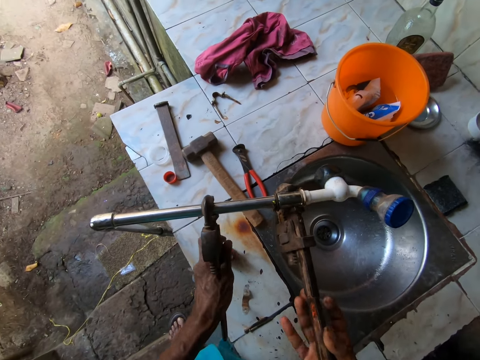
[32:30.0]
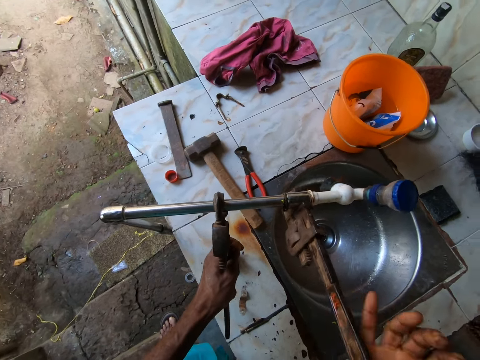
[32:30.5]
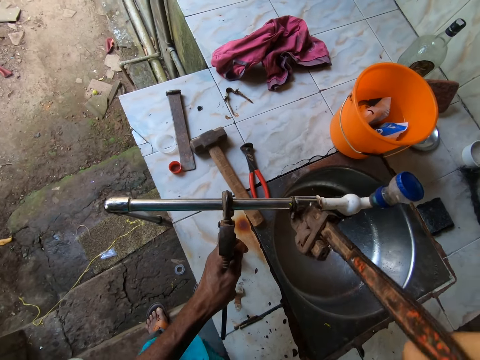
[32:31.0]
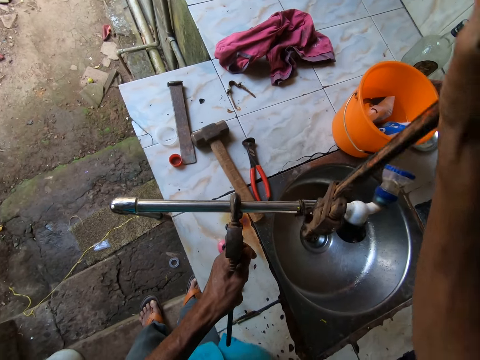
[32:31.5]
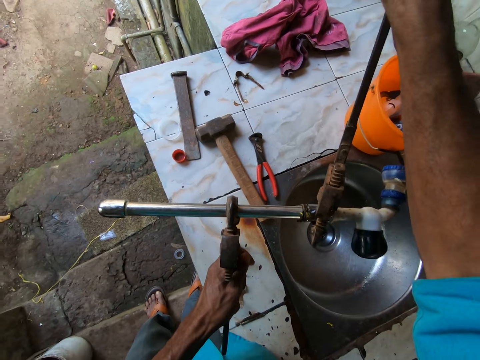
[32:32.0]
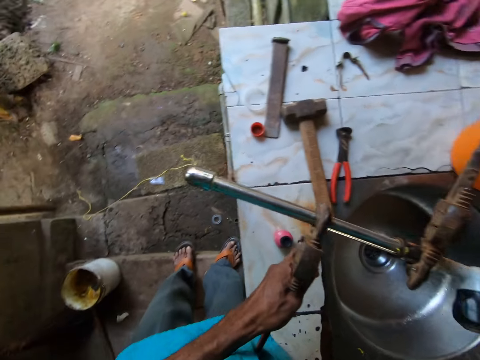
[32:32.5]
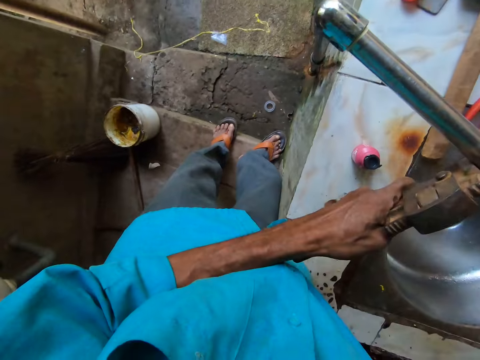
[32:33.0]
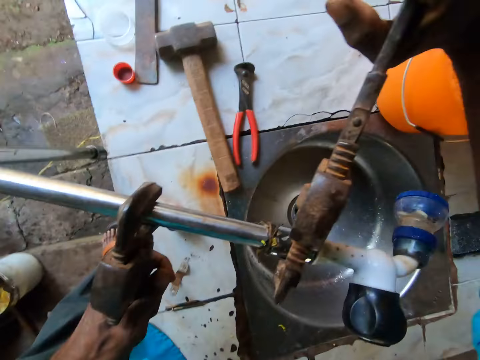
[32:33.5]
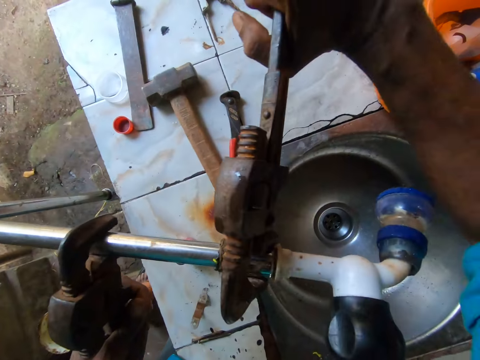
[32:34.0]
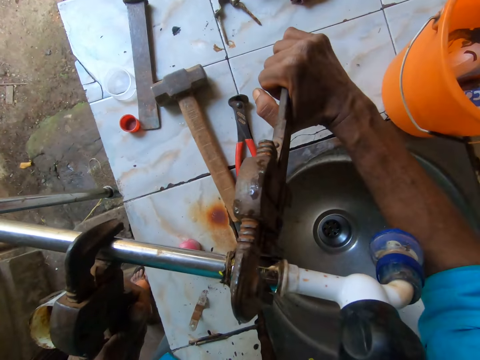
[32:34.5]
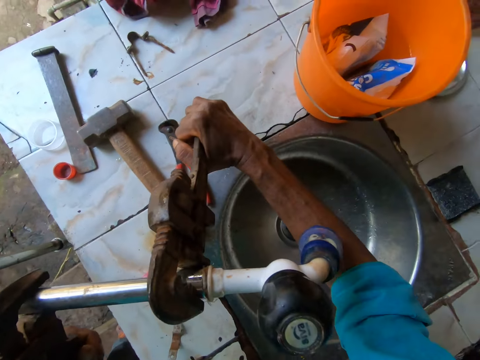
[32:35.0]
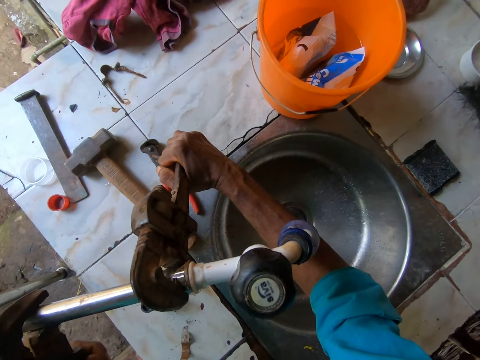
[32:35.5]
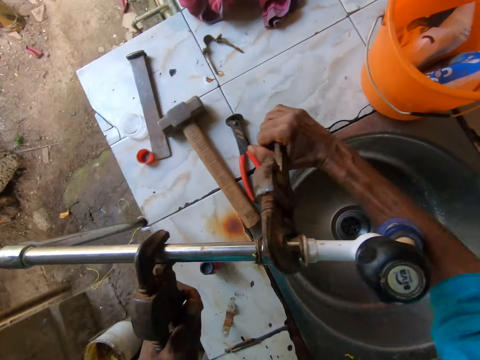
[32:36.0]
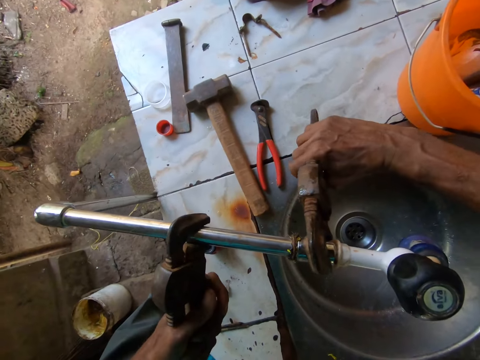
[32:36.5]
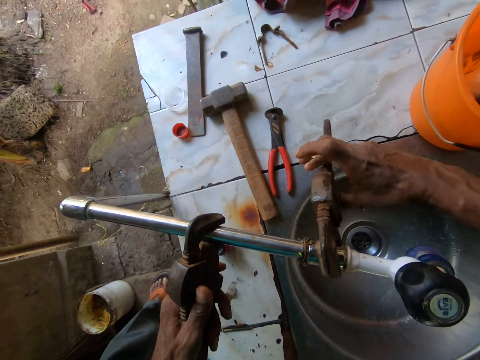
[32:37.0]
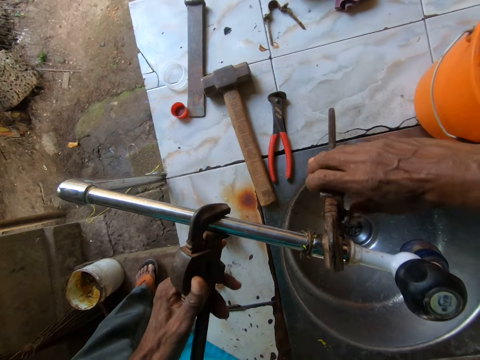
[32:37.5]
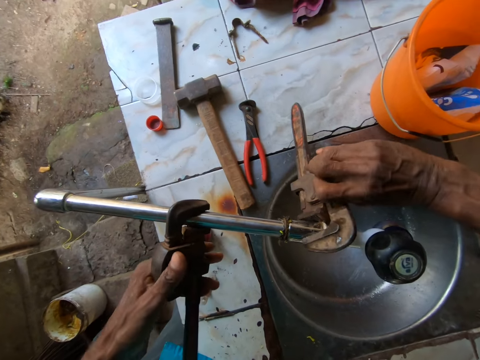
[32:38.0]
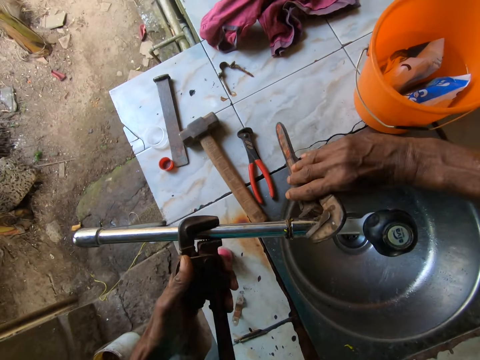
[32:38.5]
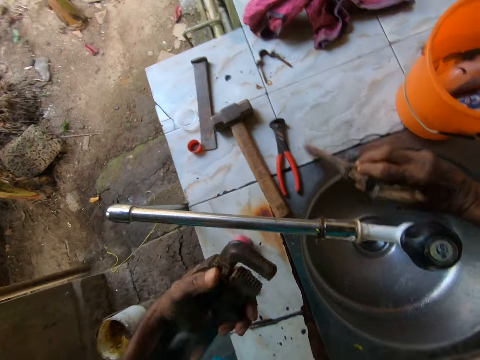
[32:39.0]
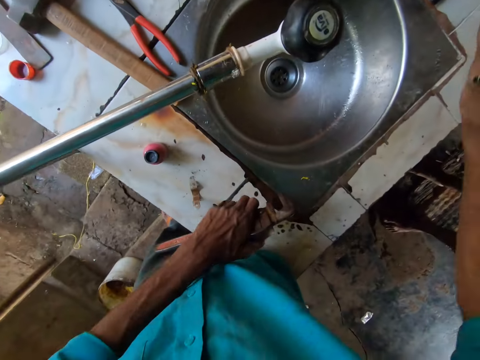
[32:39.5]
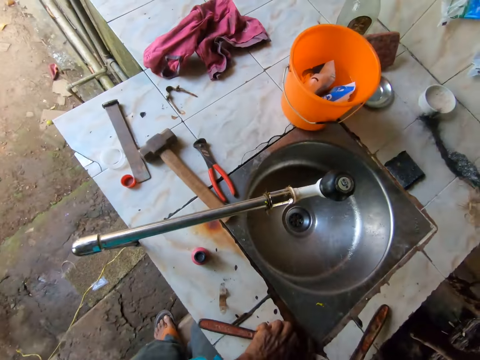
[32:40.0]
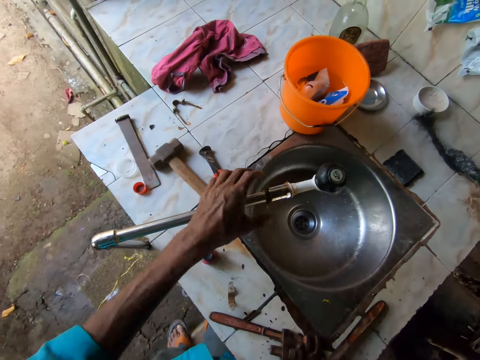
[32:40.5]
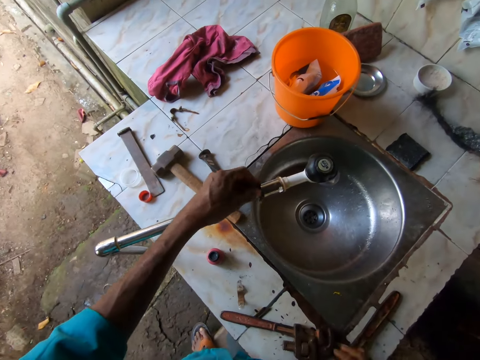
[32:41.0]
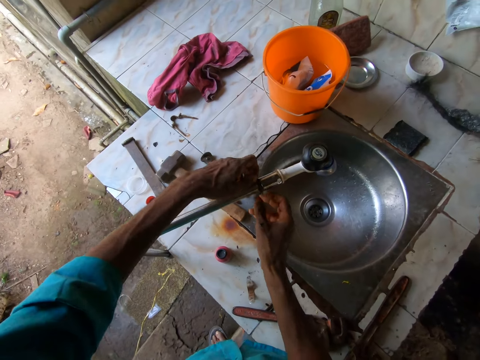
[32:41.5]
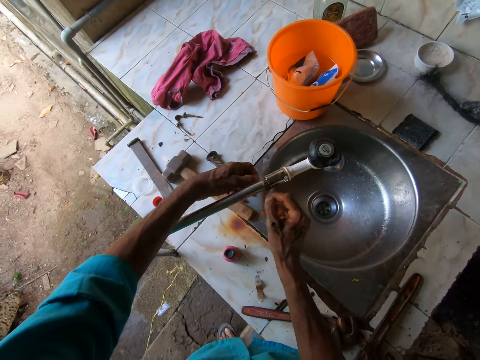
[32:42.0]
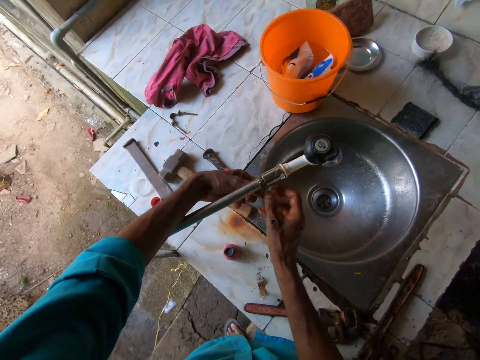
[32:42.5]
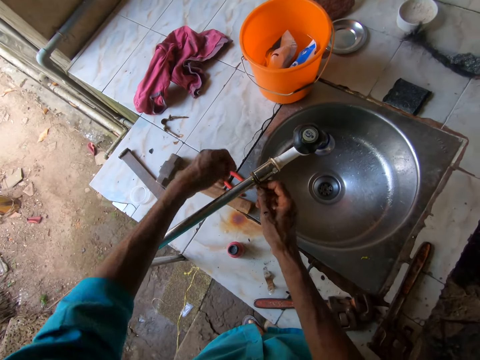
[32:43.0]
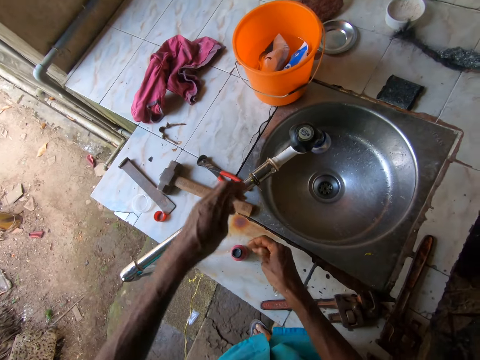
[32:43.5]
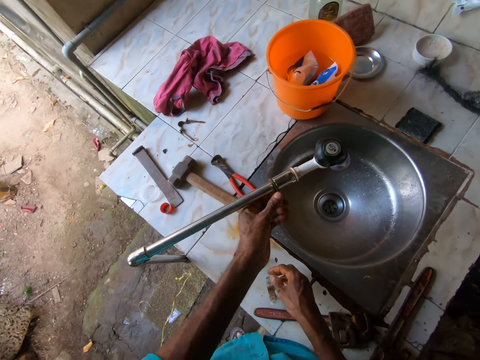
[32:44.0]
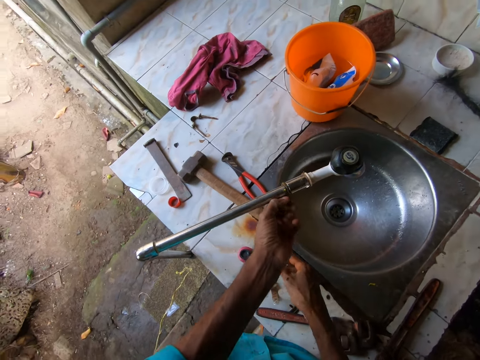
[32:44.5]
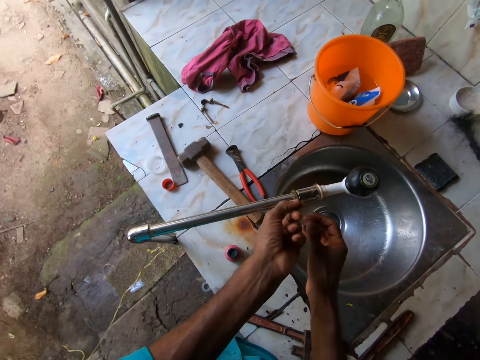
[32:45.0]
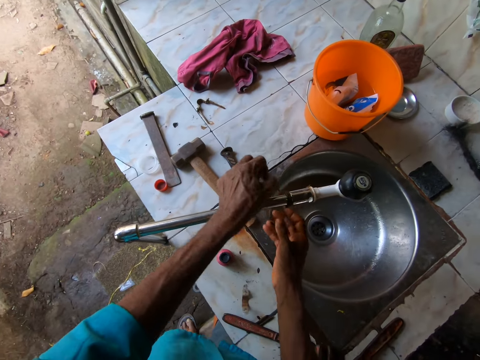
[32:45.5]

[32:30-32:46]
The camera wearer holds a pipe wrench with his left hand. He fastens a faucet on the metal pipe with the pipe wrench. He removes the pipe wrench from the tap neck with his right hand. He removes the pipe wrench from the pipe with his left hand. He drops the pipe wrench on the sink tile with his left hand. He drops the pipe wrench on the sink tile with his right hand. He holds the metal pipe with his left hand. He removes some plumbing hemp from the tap with both hands.

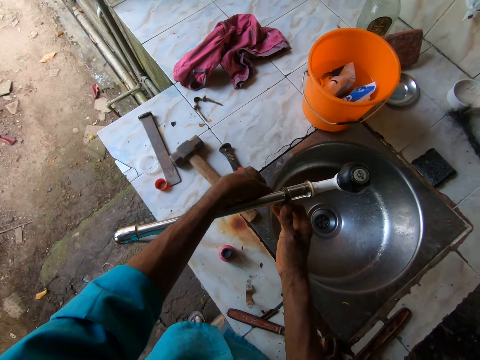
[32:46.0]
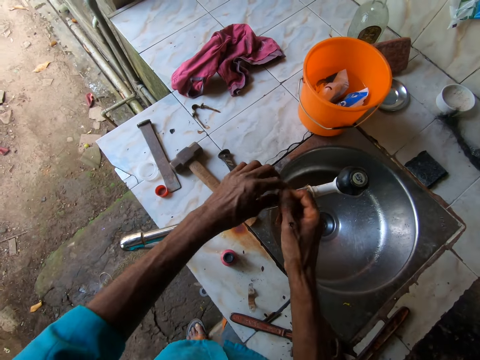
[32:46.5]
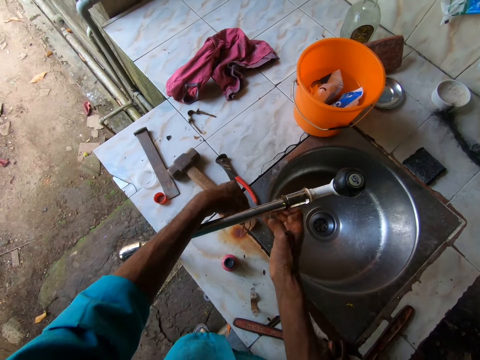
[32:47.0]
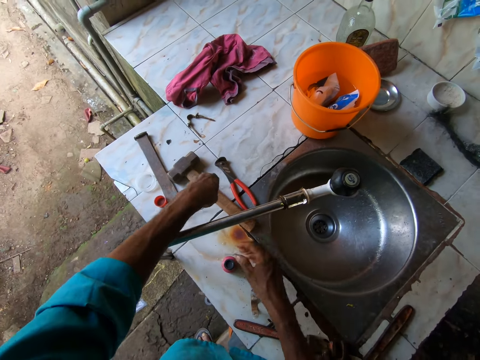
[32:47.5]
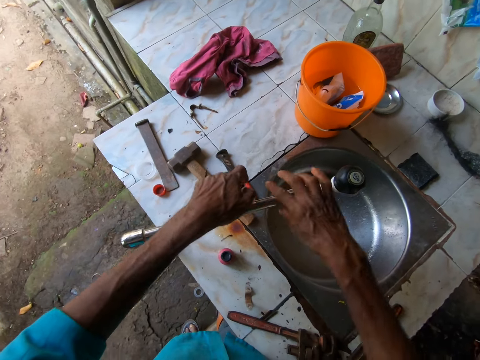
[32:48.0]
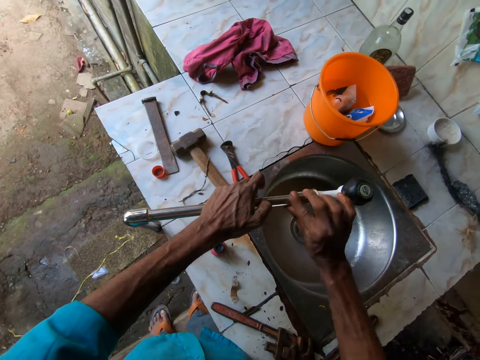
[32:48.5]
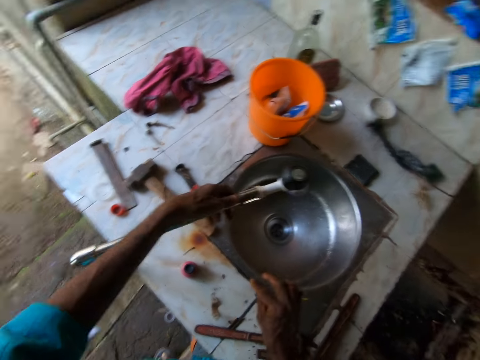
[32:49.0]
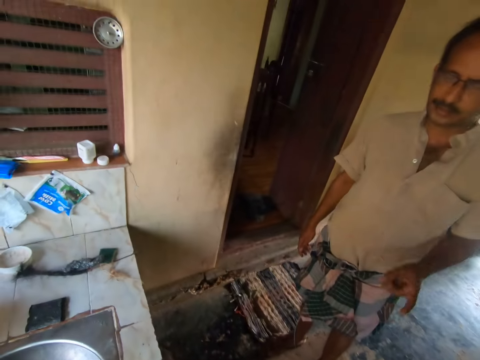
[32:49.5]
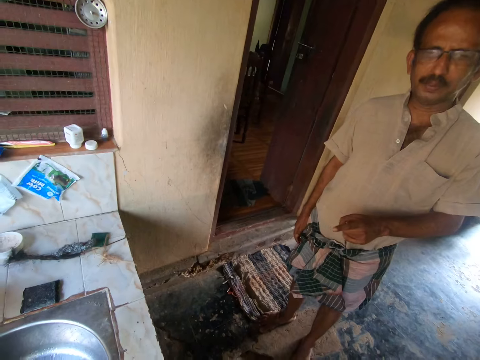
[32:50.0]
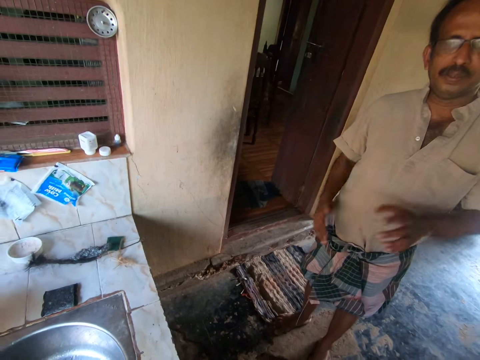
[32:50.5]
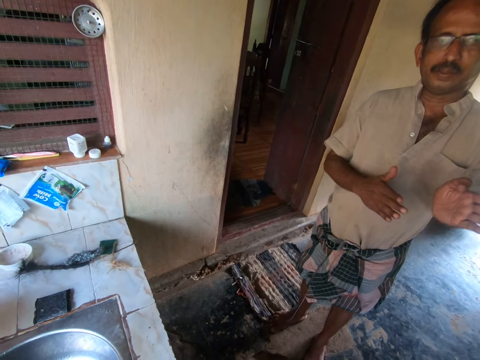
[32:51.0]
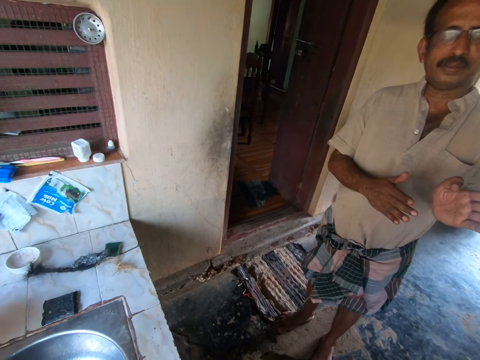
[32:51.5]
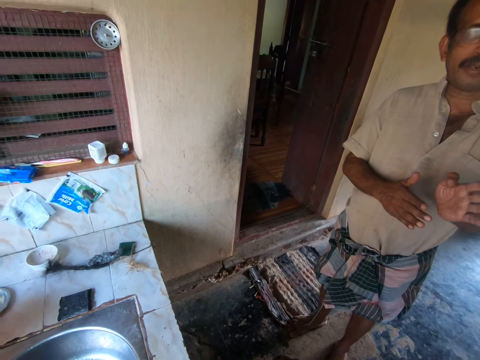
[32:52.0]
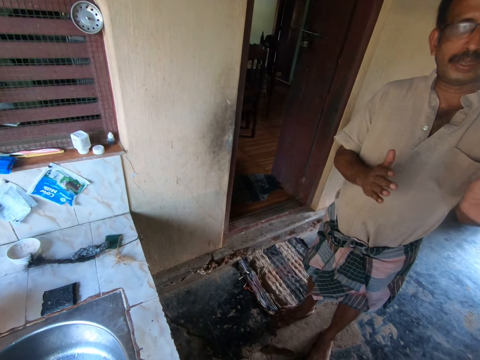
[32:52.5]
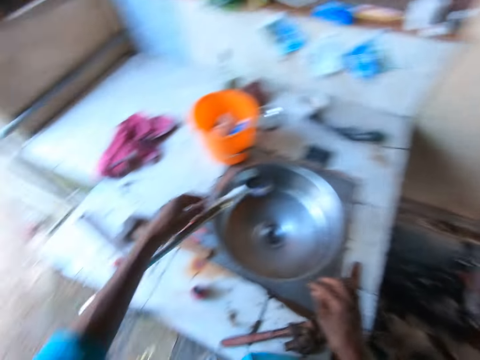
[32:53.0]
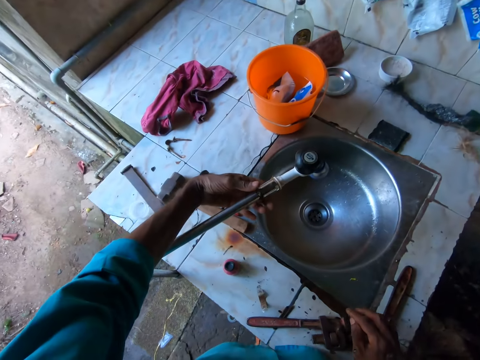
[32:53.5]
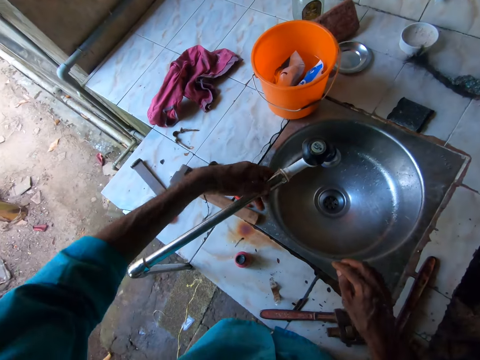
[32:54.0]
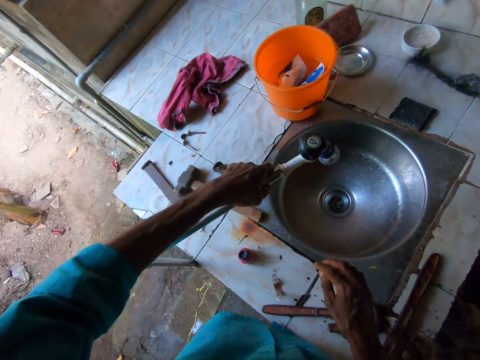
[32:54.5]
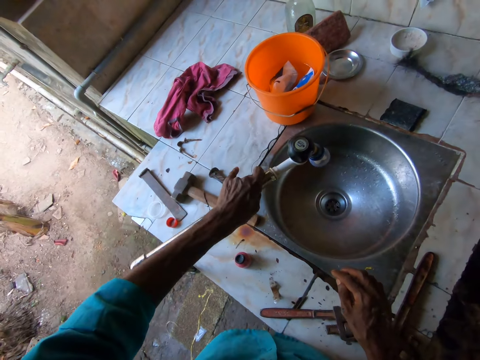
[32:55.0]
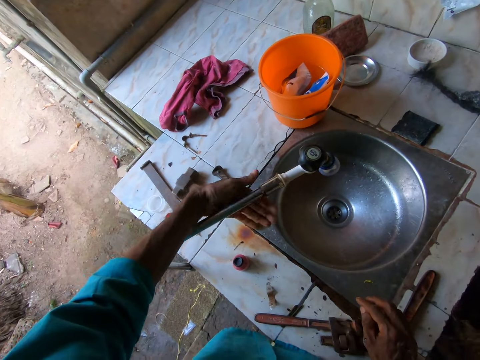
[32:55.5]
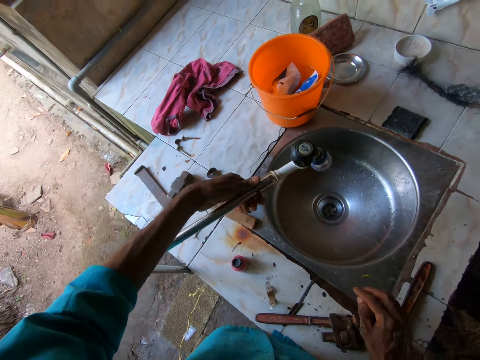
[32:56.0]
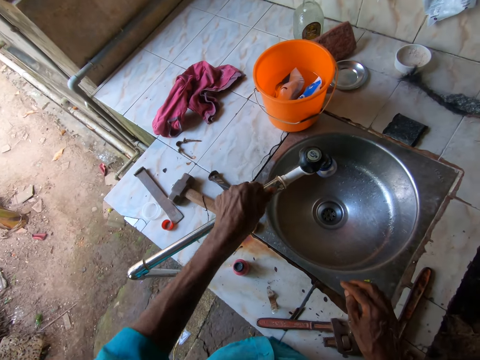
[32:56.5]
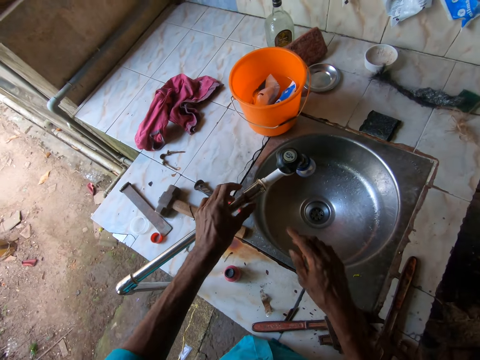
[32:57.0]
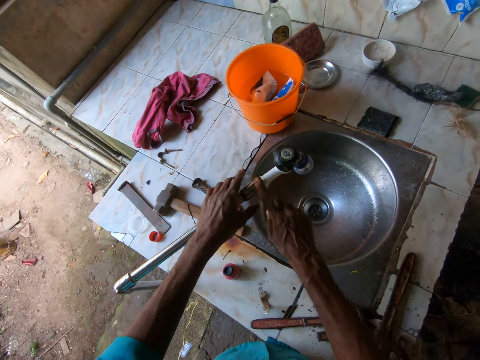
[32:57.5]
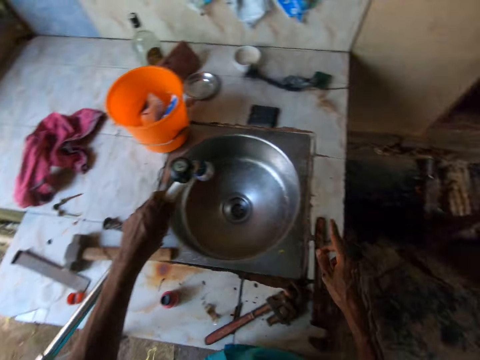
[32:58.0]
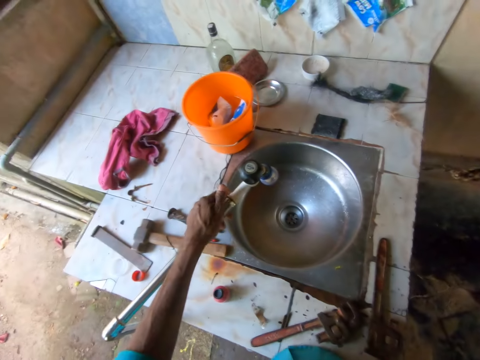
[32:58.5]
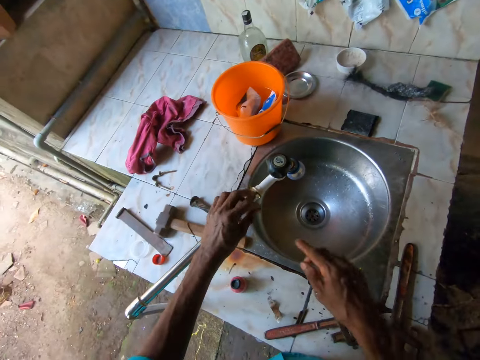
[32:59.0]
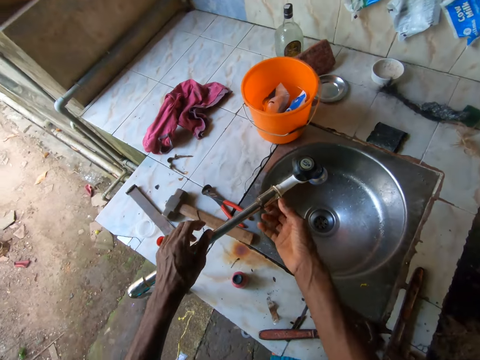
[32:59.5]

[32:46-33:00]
The camera wearer drops something on the sink top. He removes something from the metal pipe. He looks at a man. The man gestures at the camera wearer. The camera wearer holds the metal pipe with his left hand. He touches the faucet with his right hand.
